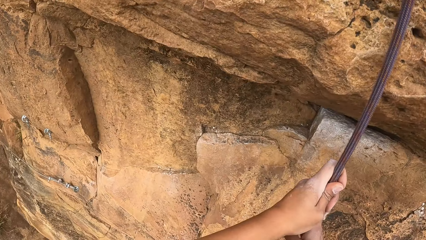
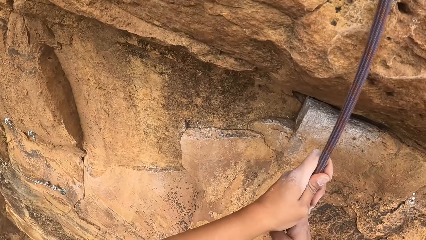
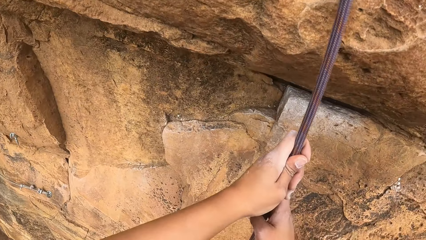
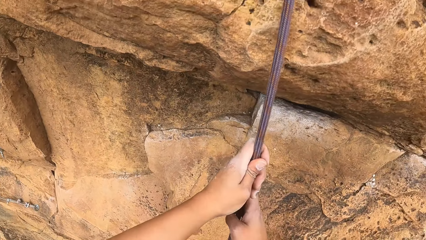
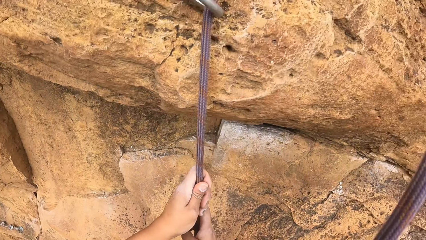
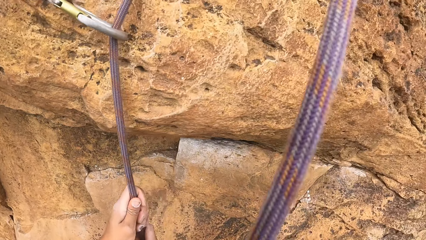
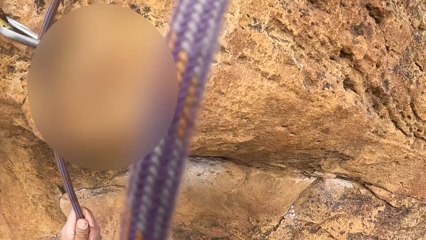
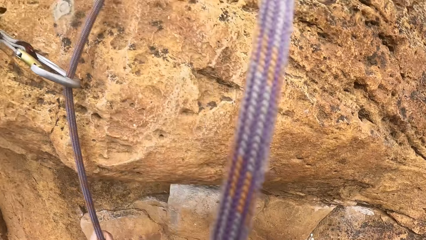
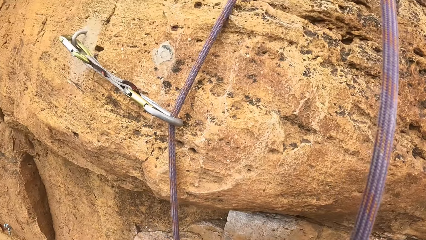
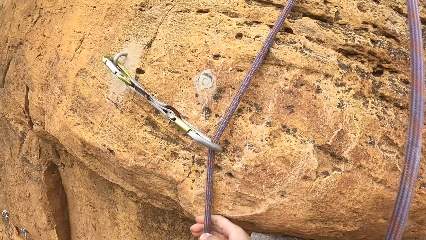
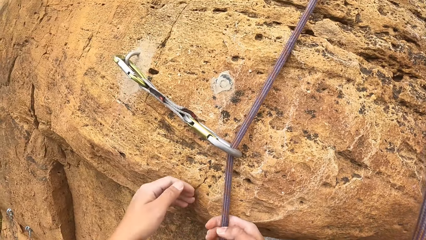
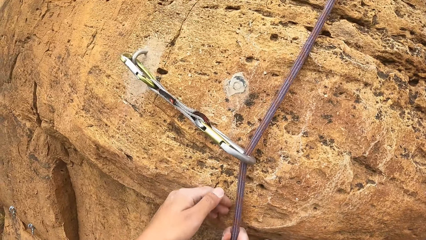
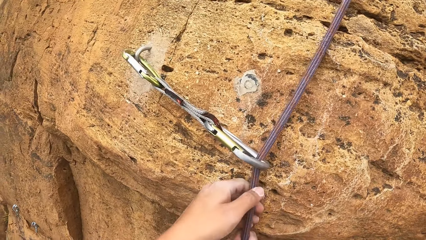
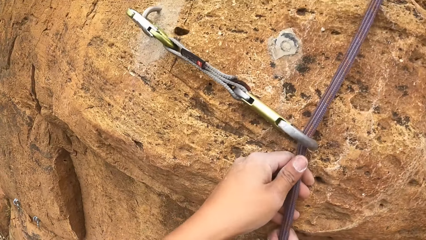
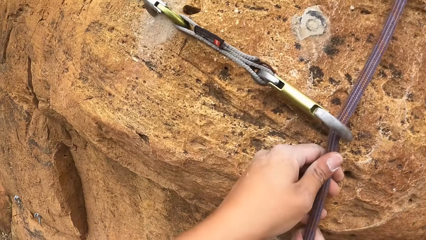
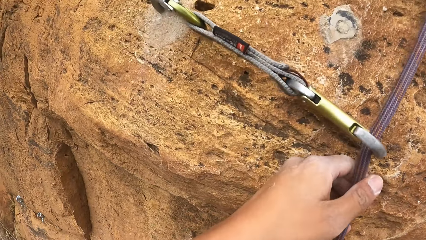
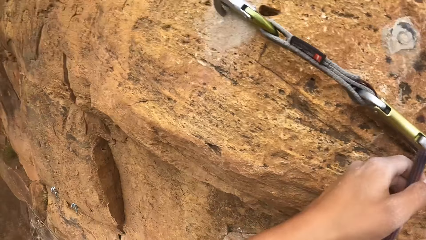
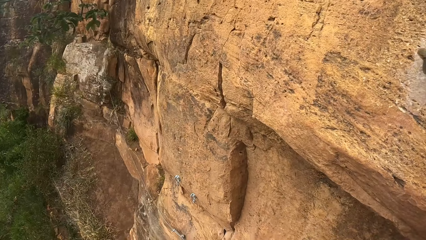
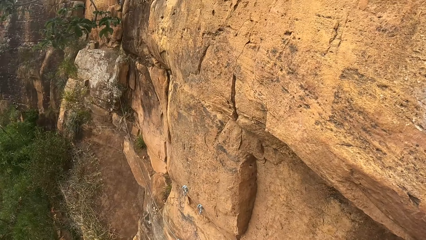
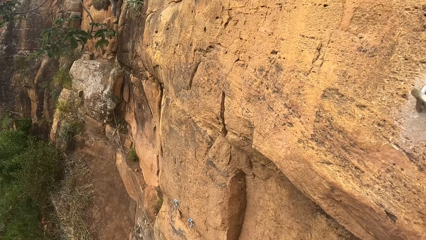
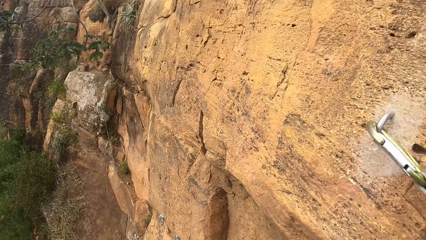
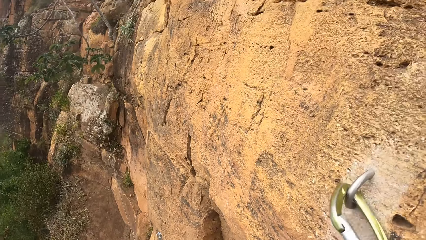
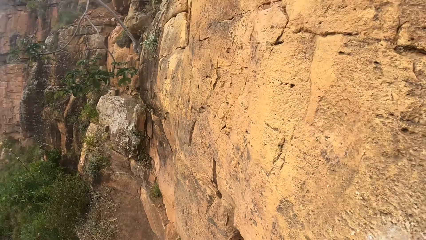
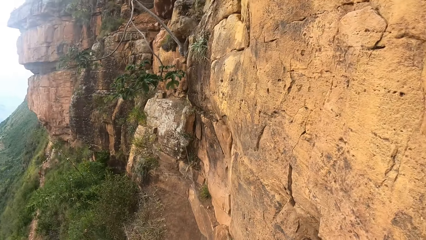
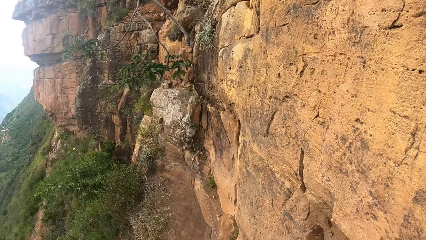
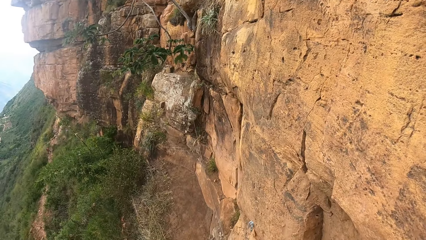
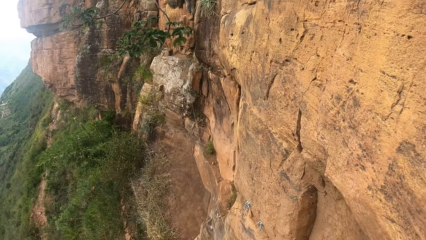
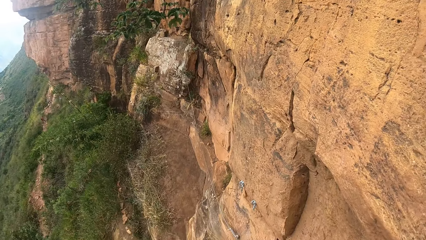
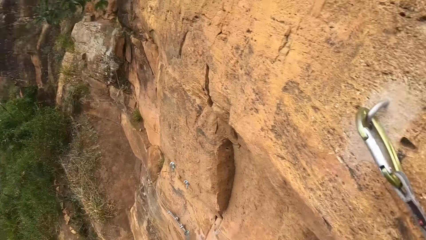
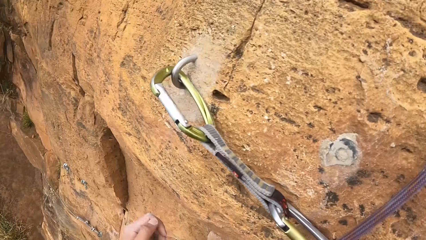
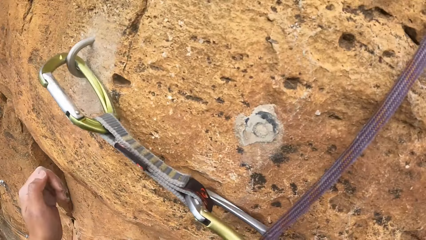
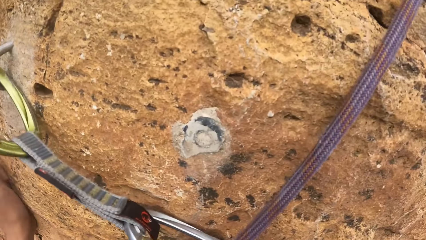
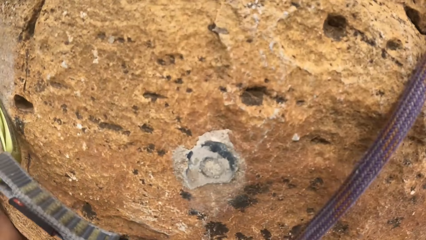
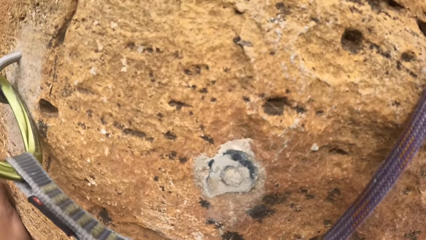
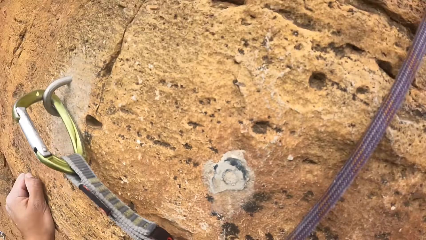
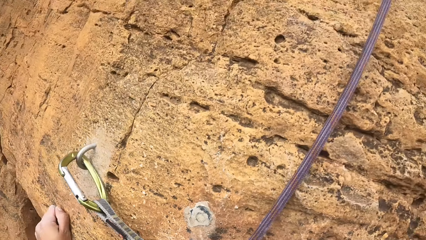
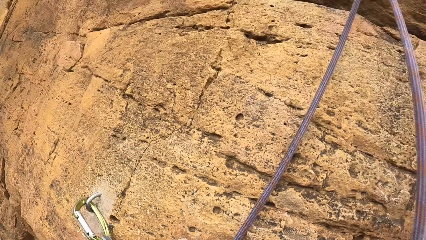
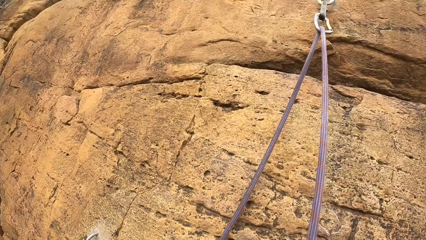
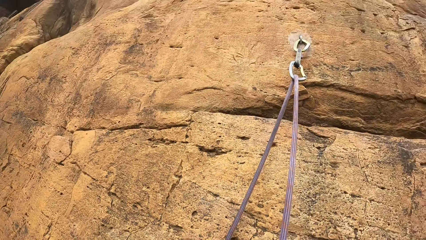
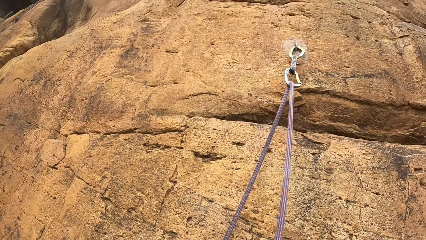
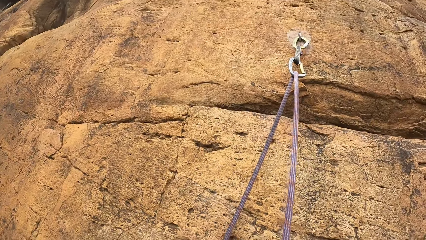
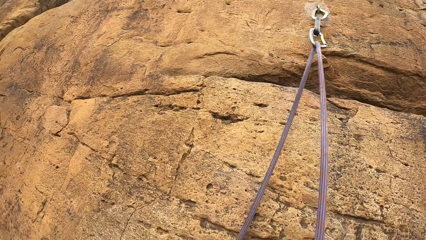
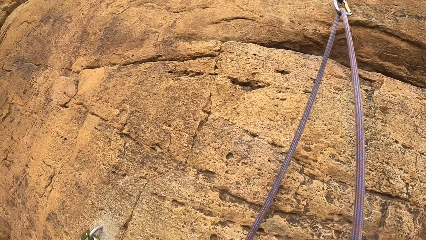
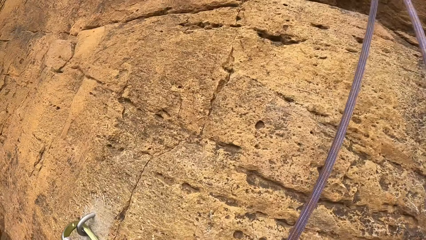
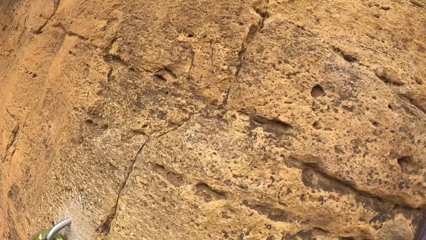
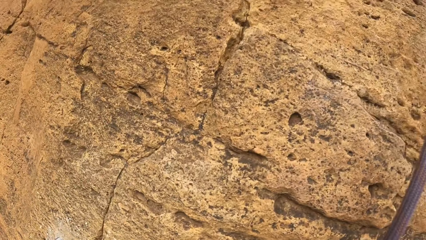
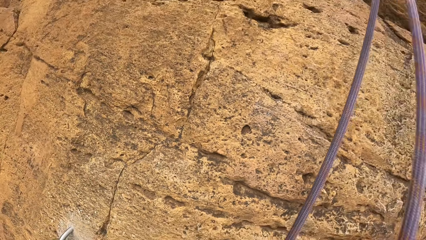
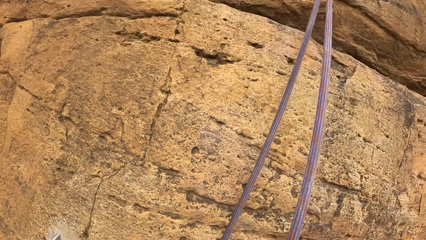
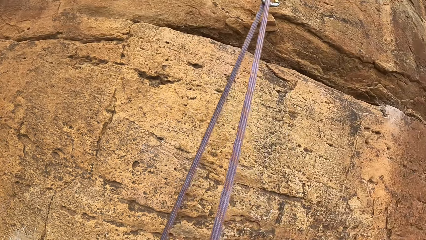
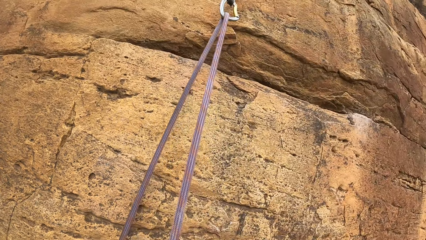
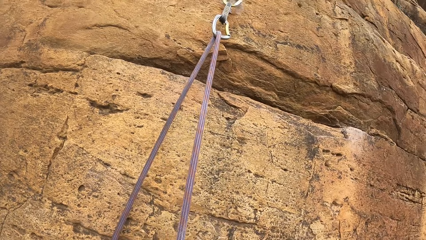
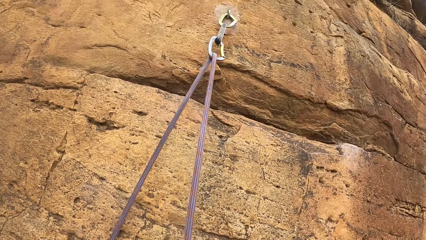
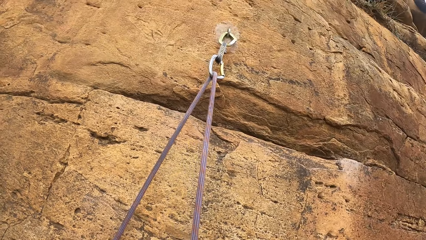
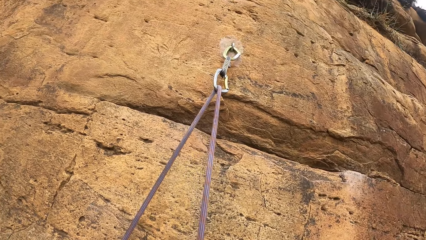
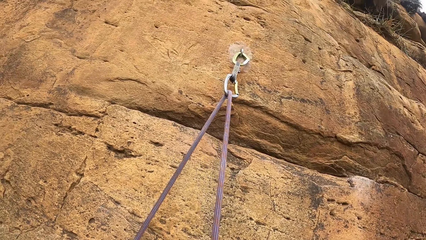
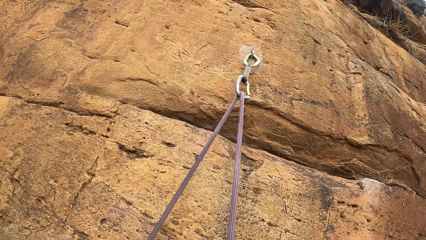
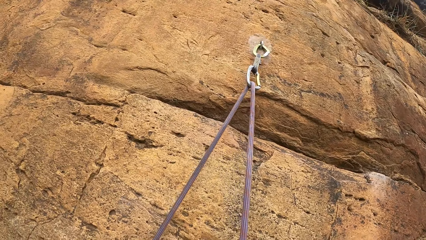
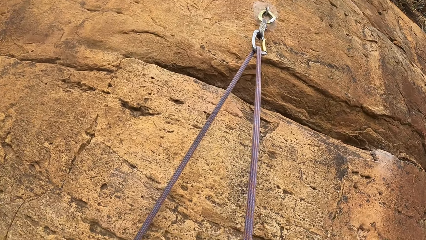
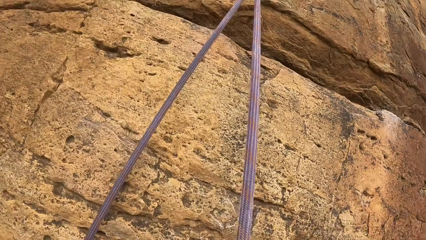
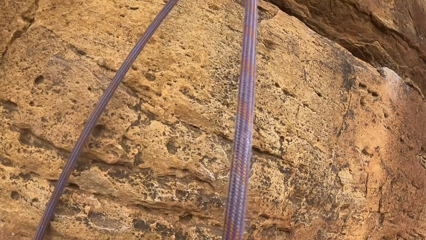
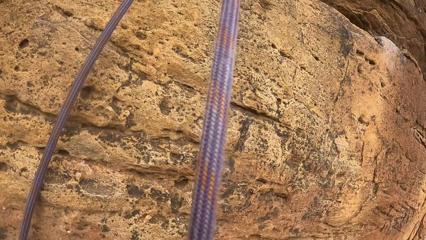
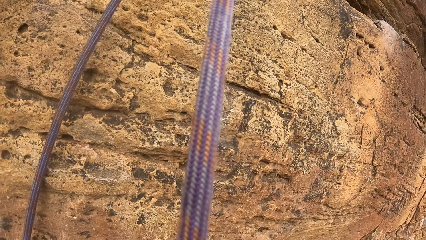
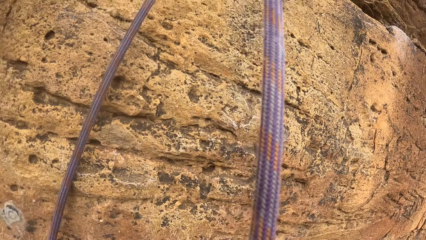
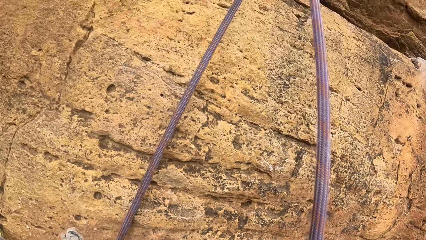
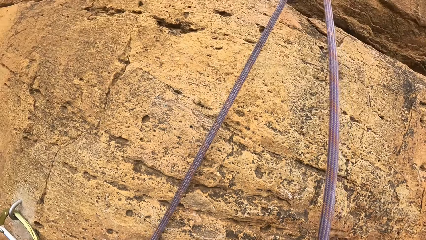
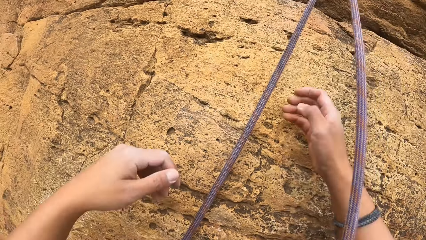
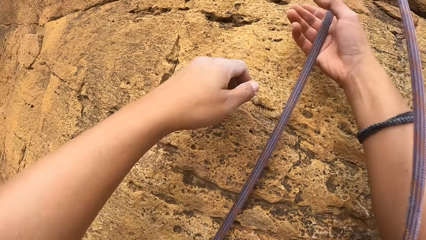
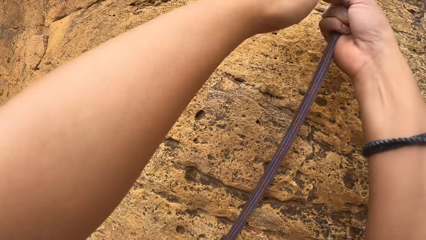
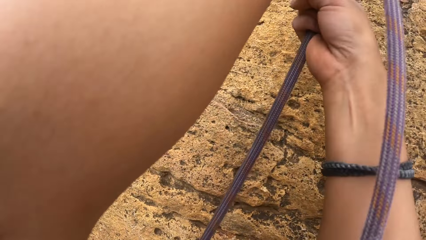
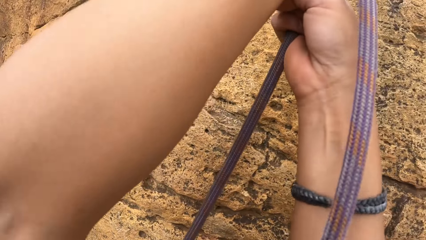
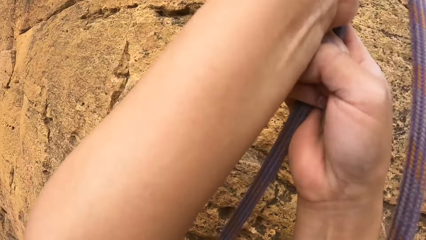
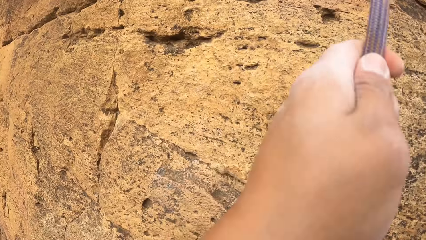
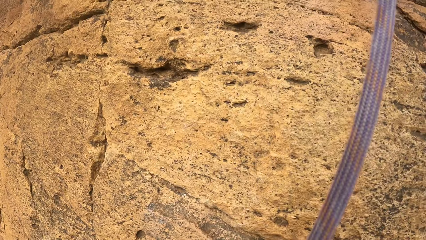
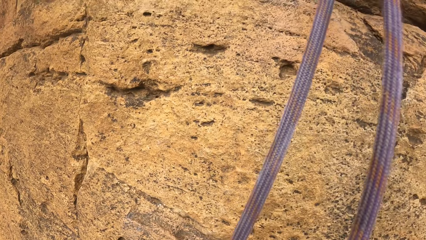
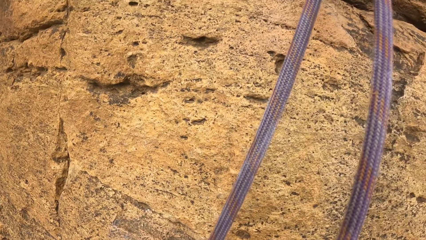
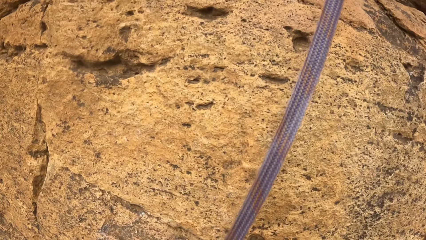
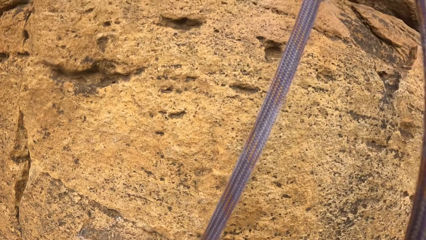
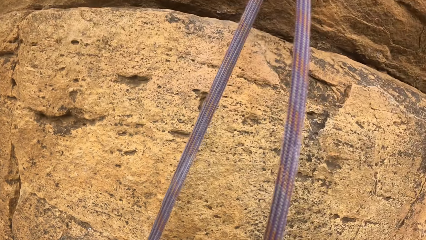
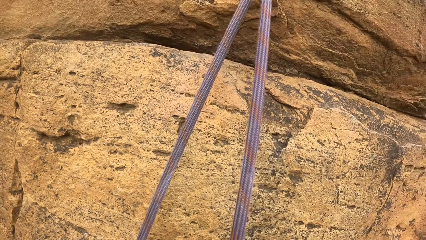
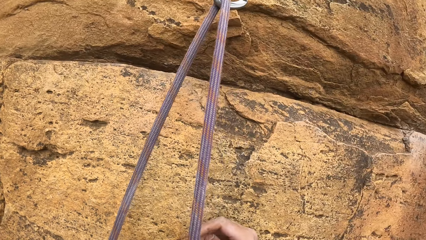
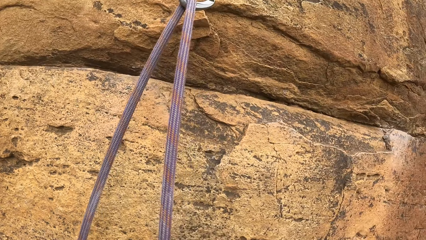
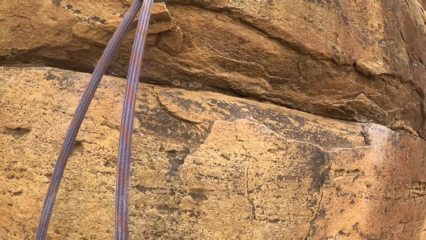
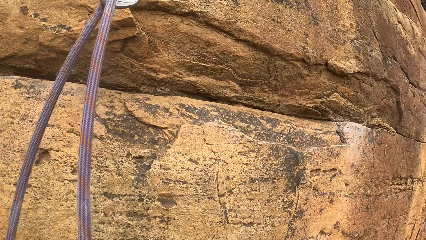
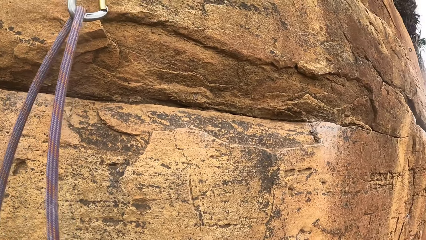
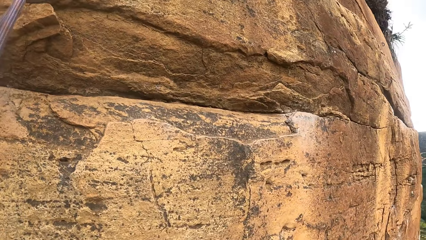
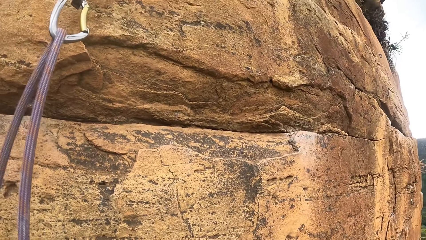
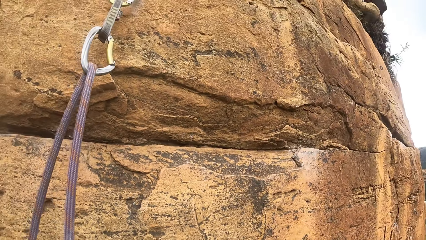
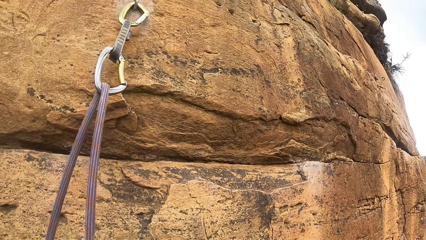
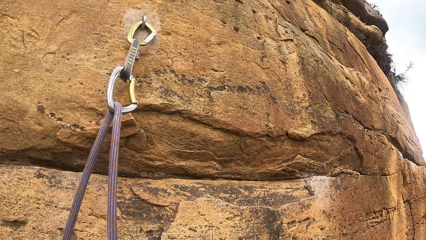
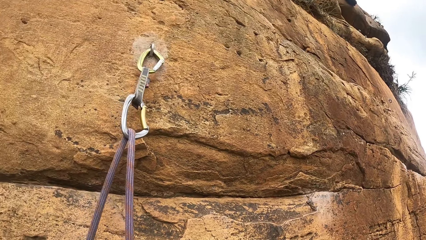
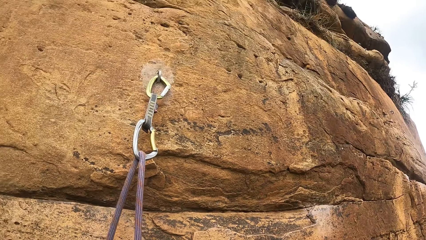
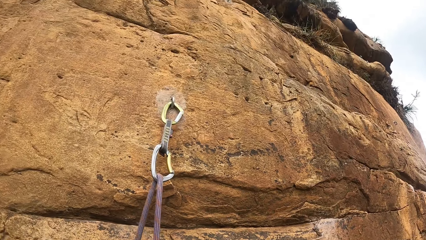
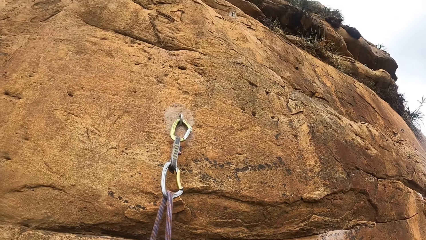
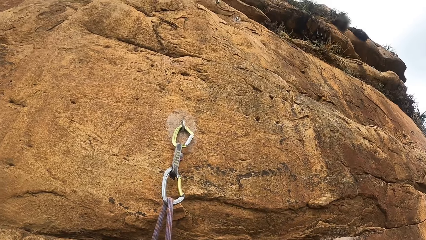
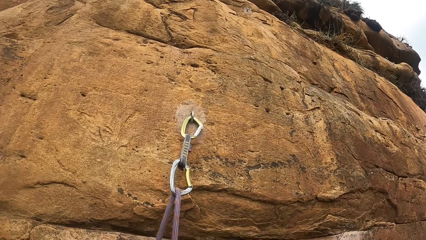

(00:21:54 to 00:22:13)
The camera wearer looks around the compound. They hold onto the rope and pull the rope. They look around the compound.
